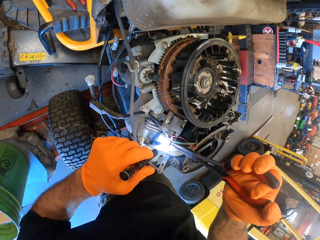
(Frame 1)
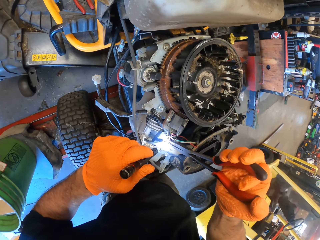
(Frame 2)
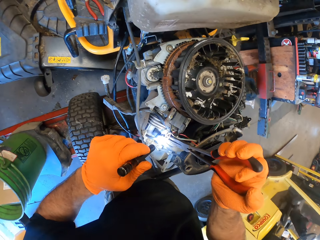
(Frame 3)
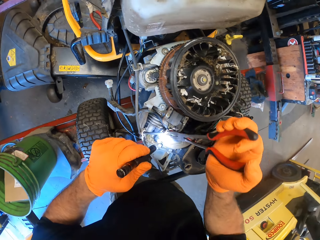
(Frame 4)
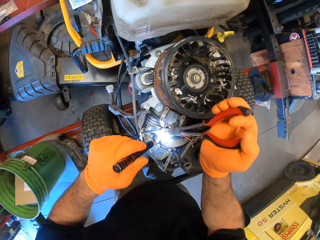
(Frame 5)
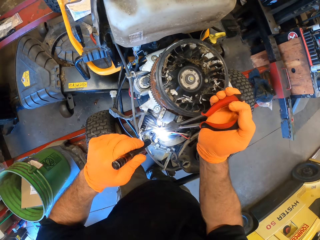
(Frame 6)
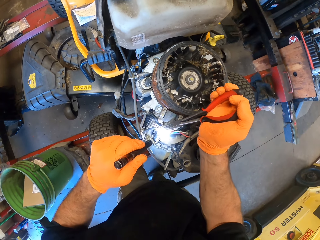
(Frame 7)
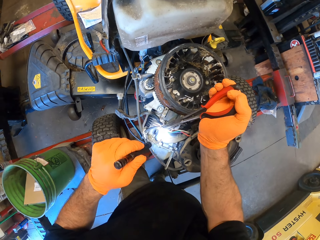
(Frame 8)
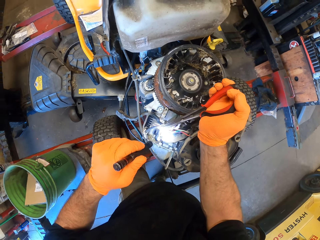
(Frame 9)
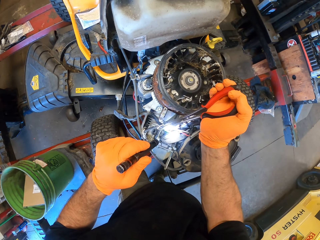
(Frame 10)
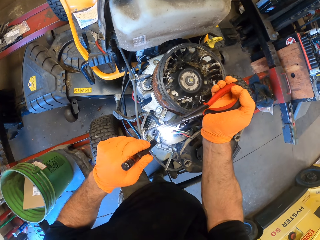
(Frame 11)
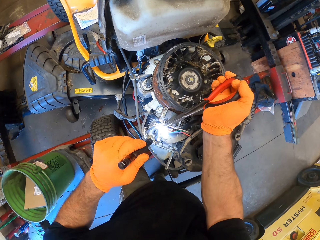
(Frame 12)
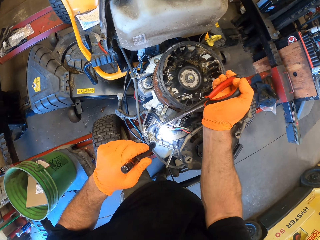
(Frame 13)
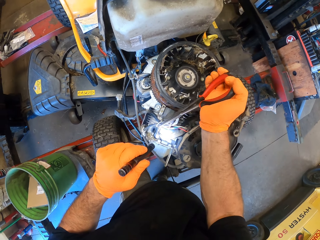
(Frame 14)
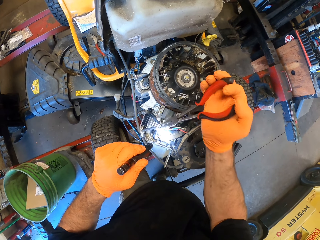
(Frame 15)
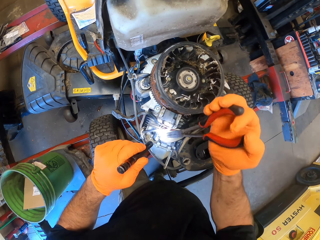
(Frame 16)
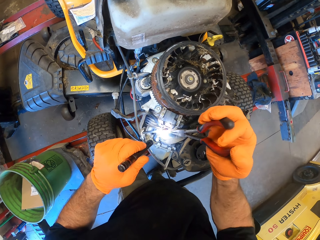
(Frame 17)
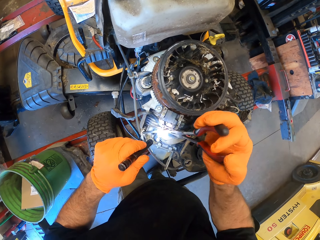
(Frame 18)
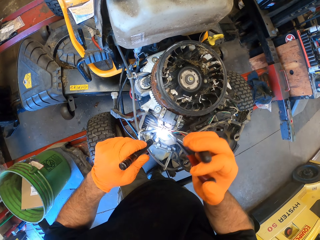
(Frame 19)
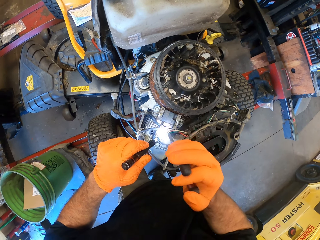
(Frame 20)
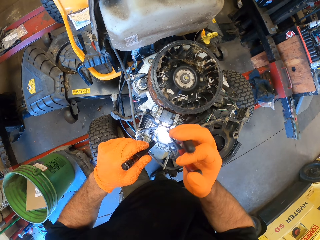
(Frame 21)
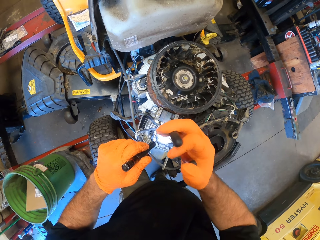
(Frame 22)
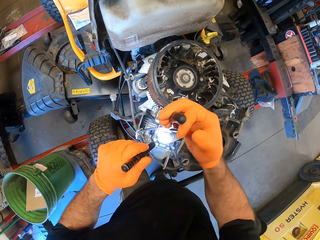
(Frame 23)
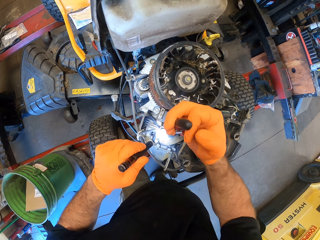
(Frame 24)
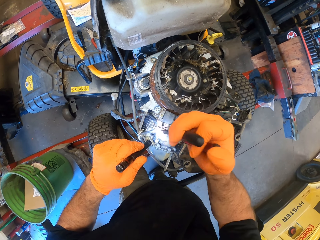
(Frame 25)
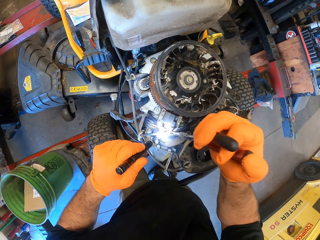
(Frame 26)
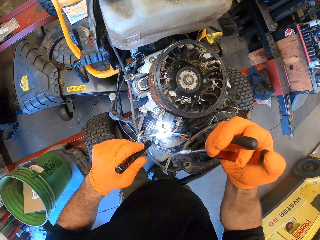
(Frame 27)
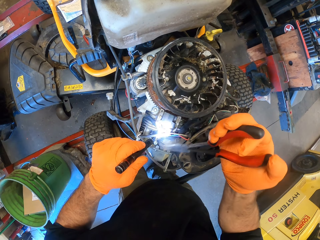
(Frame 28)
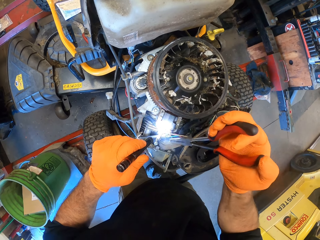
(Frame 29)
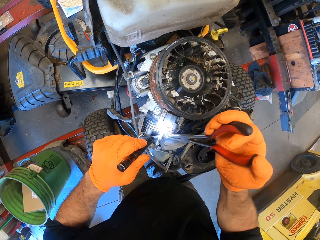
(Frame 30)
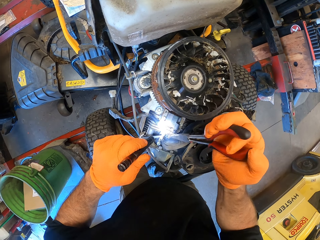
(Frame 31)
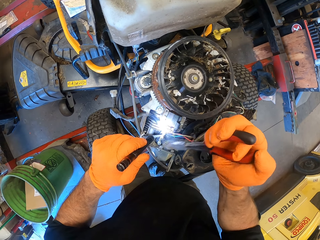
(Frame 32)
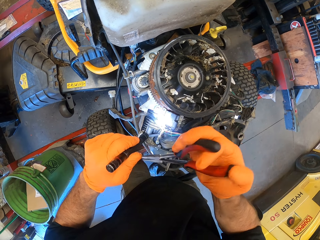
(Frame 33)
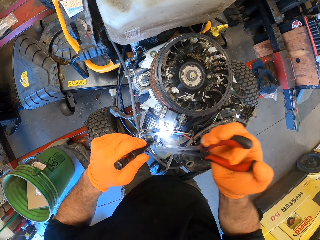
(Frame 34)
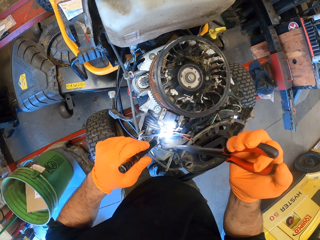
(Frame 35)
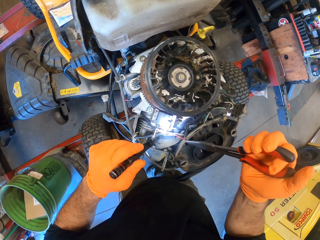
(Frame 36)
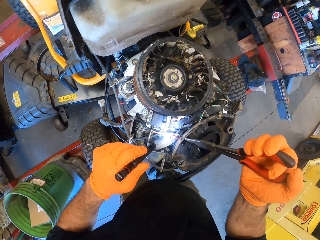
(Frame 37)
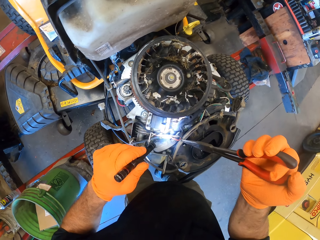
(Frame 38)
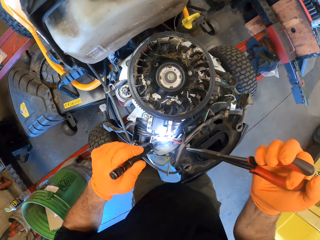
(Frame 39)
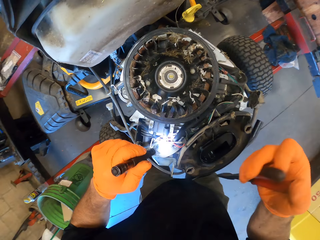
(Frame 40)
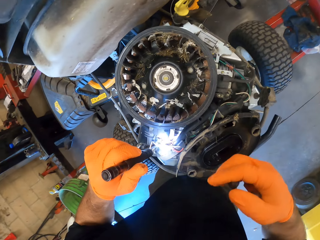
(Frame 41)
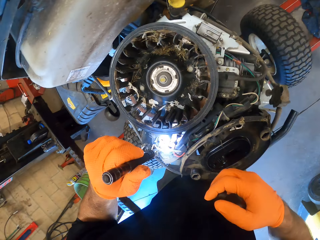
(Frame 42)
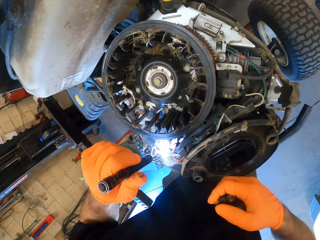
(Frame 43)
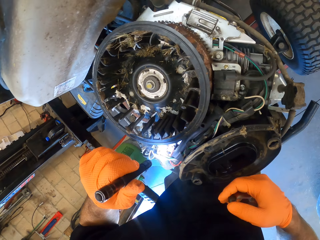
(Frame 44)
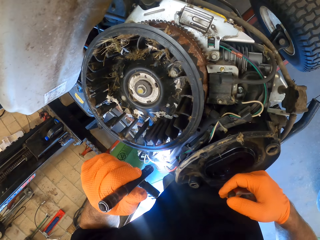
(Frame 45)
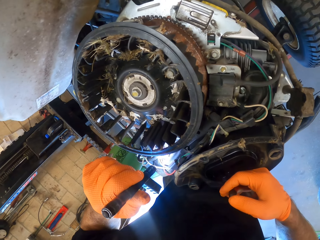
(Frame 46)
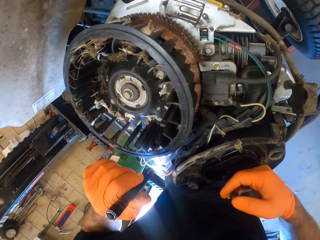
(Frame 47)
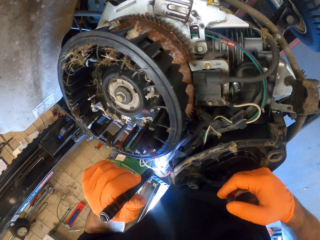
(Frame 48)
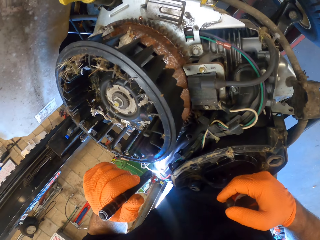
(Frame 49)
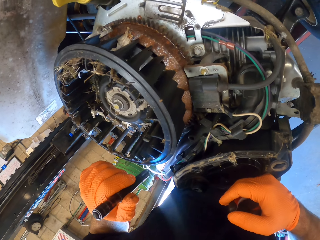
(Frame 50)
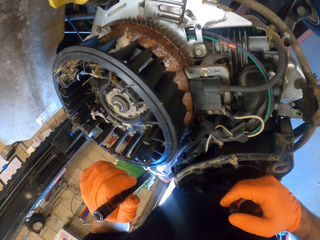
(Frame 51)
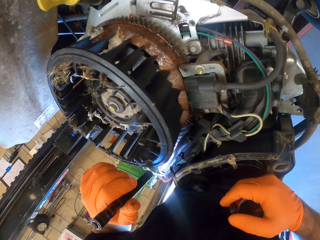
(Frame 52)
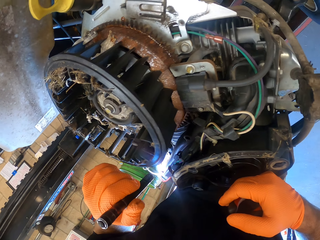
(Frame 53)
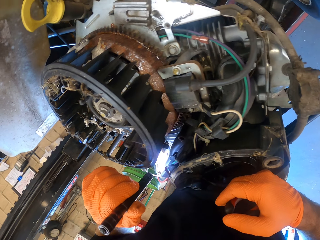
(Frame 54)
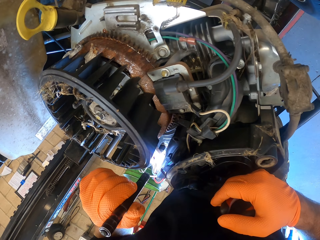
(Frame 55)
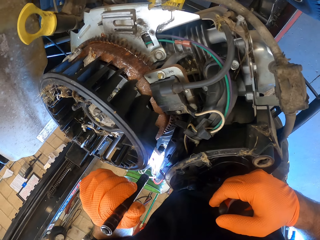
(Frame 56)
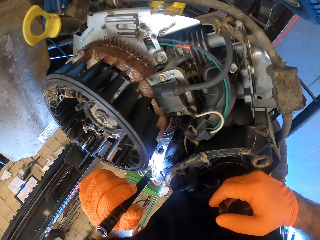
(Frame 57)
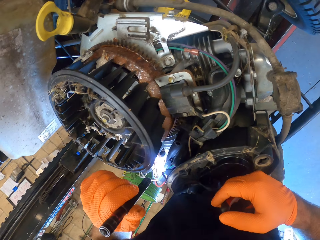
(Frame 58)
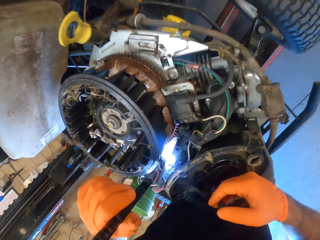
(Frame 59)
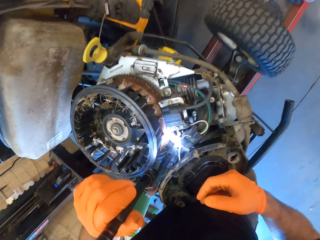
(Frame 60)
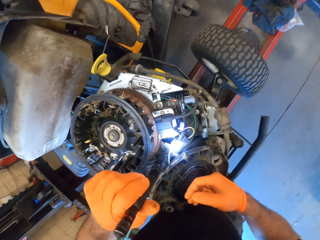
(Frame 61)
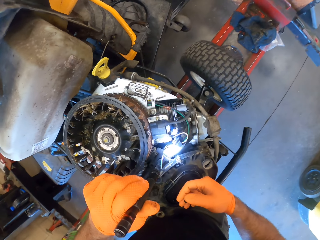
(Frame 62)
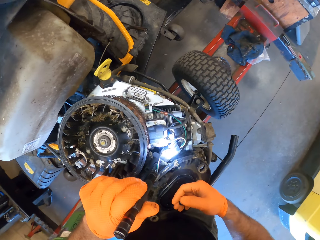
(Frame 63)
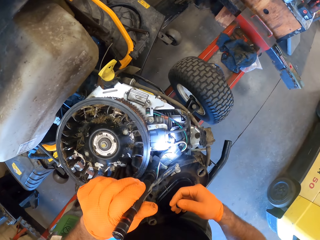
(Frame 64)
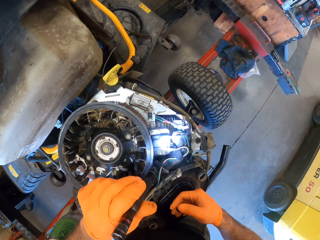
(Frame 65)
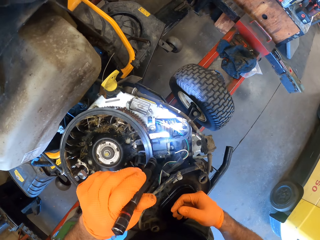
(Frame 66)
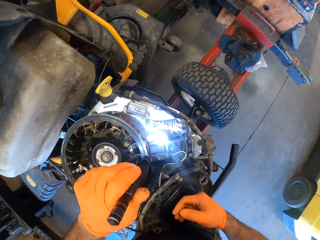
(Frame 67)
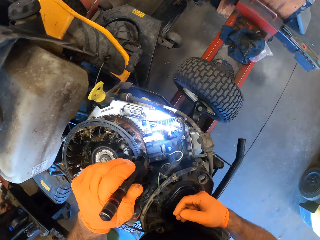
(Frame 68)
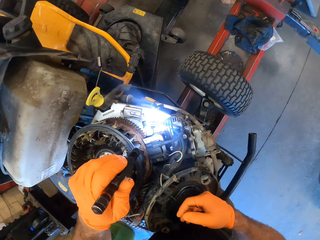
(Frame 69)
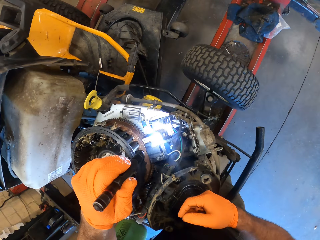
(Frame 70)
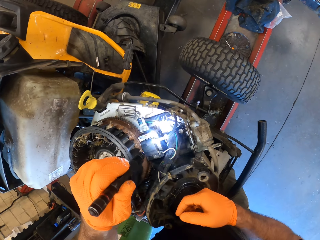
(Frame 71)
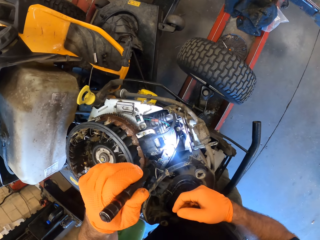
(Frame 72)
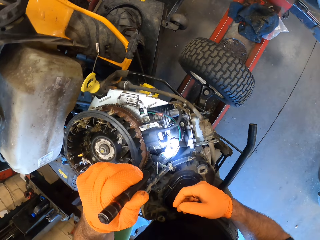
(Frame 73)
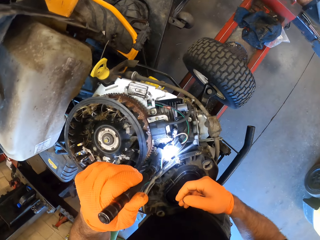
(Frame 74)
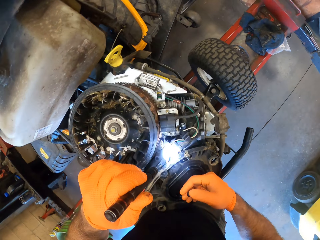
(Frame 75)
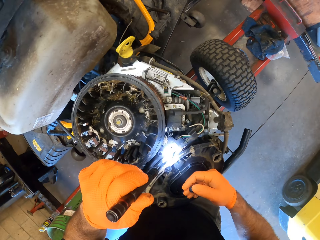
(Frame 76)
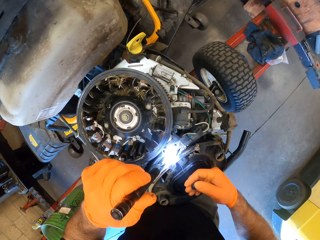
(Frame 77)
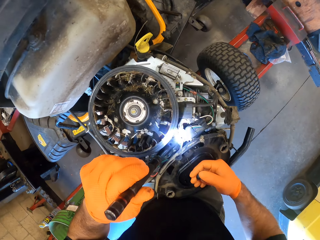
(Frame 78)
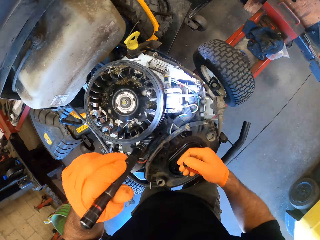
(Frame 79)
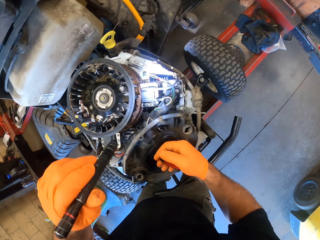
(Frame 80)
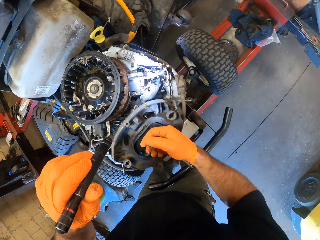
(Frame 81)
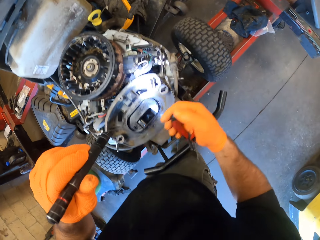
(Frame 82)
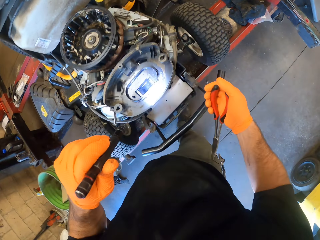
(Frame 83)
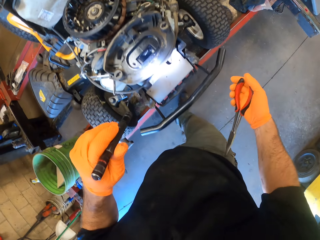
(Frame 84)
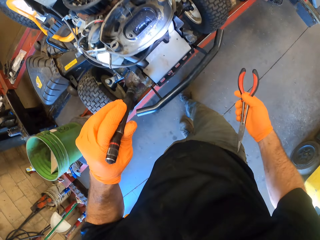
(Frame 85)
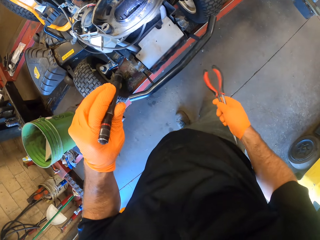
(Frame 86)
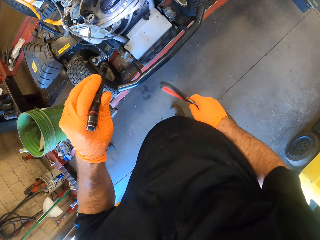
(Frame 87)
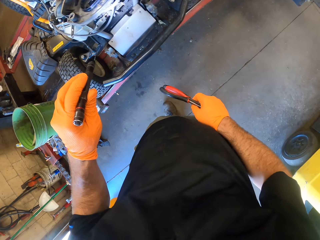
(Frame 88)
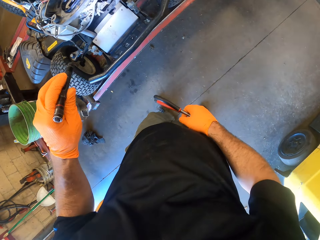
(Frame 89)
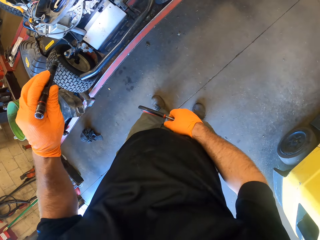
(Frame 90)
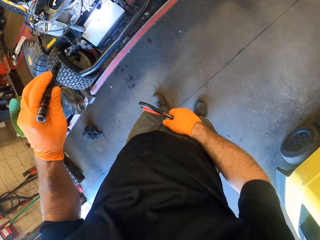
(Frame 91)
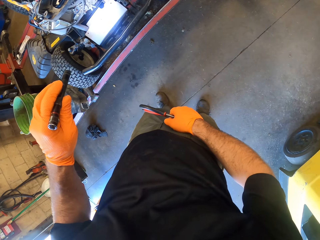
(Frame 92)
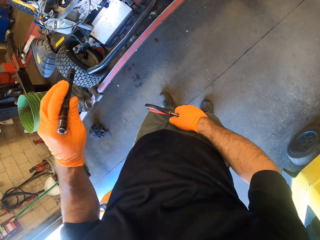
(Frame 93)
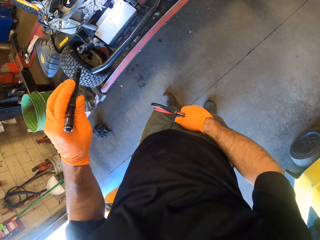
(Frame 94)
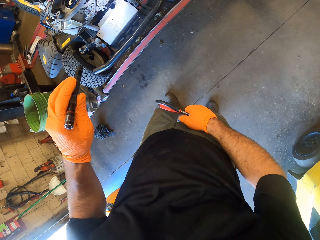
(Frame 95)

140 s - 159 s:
The camera wearer holds a cable with the pliers. He examines the mower's engine with the pliers in his right hand. He inspects the mower's engine with the flashlight in his left hand. He adjusts the pliers with his right hand.

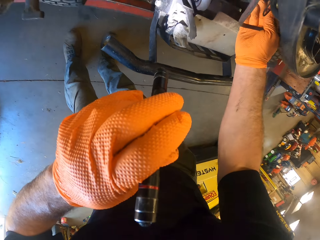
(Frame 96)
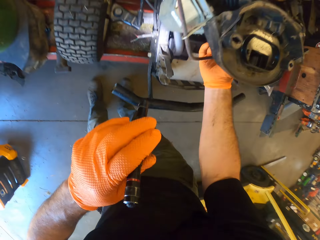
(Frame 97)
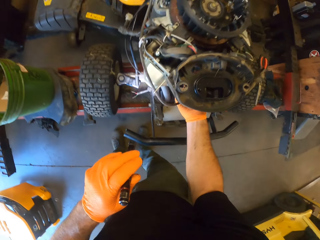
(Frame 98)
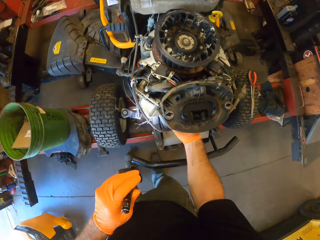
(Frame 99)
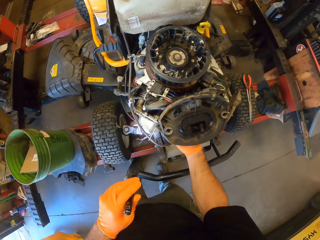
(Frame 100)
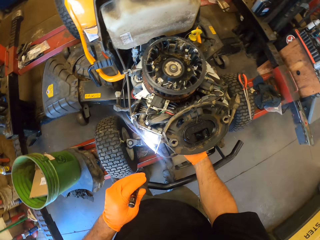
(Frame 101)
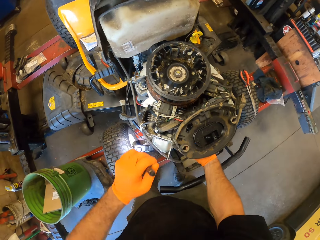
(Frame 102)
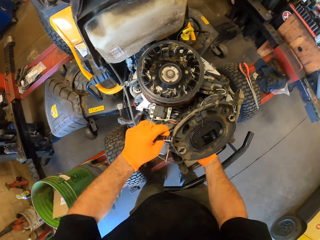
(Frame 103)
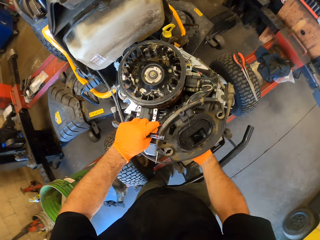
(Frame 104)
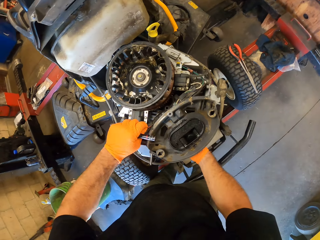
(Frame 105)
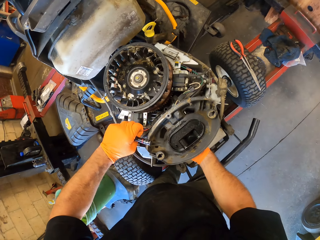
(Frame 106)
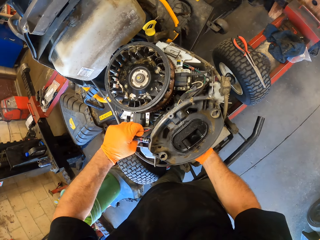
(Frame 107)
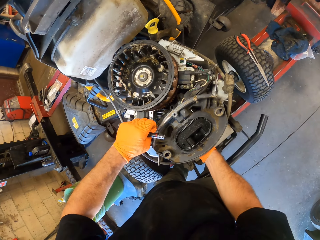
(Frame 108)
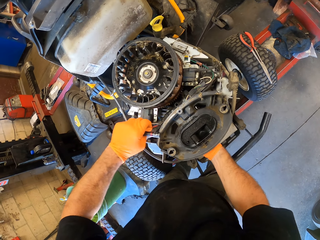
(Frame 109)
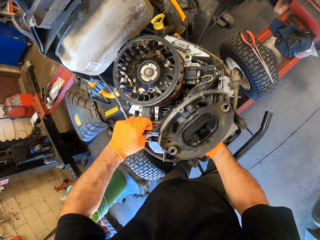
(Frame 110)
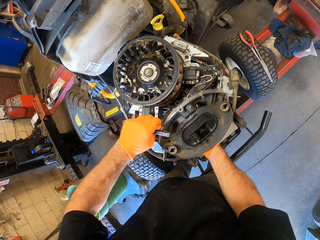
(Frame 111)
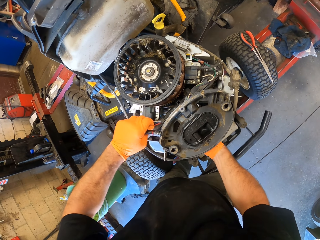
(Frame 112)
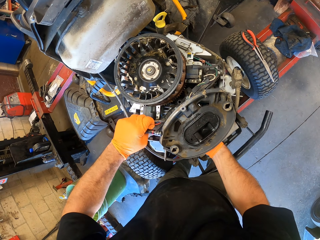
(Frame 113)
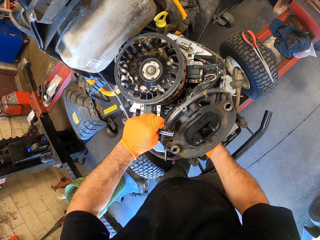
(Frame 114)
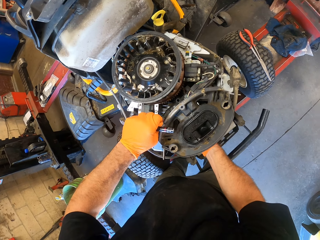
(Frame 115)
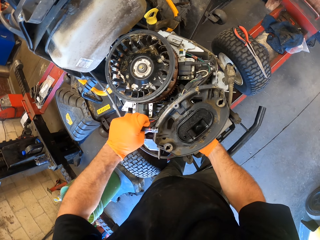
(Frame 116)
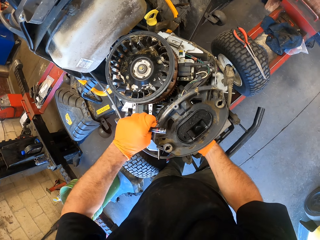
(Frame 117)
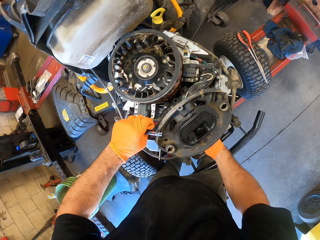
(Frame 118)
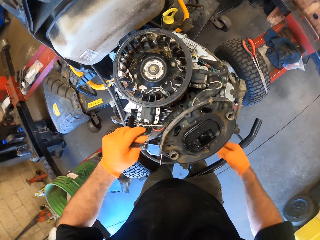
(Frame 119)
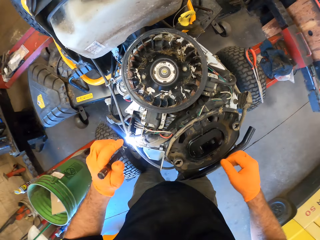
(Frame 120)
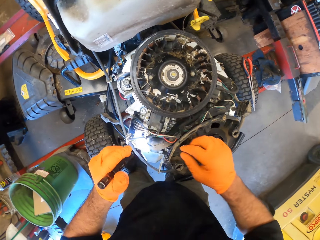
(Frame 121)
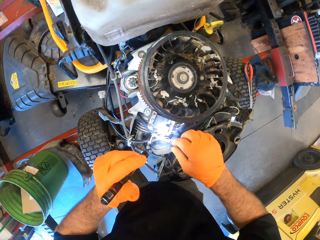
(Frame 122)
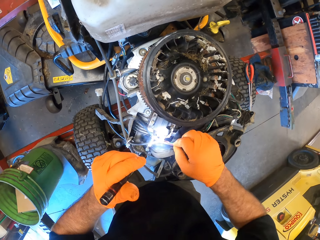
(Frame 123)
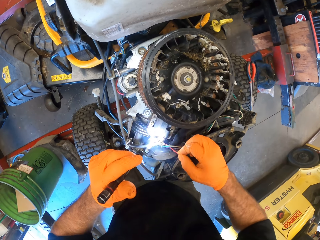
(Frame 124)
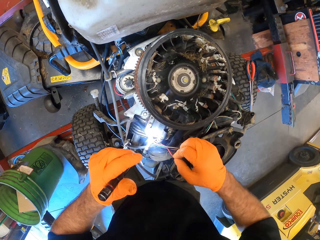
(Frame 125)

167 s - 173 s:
The camera wearer holds a cable with the left hand. He examines the engine of the mower with his hands. He examines the engine of the mower with his right hand.
